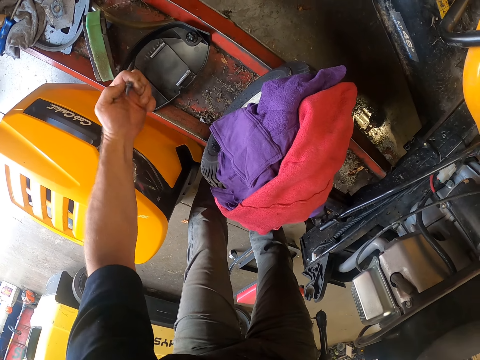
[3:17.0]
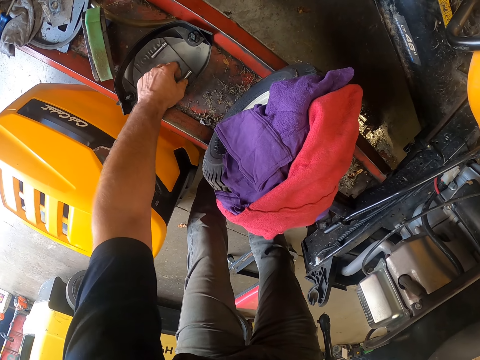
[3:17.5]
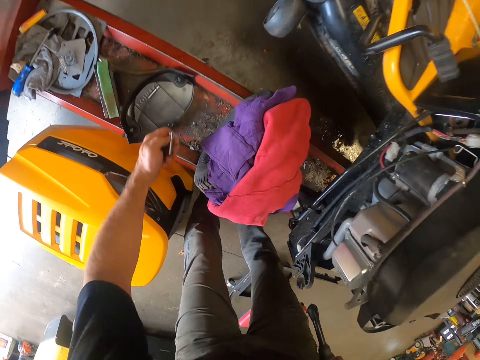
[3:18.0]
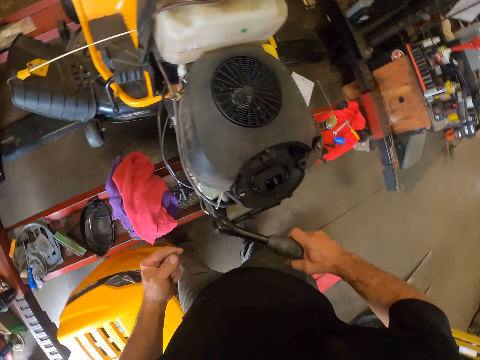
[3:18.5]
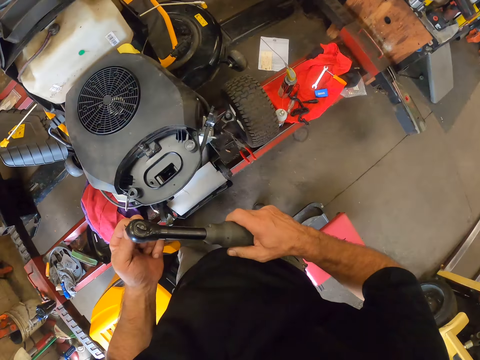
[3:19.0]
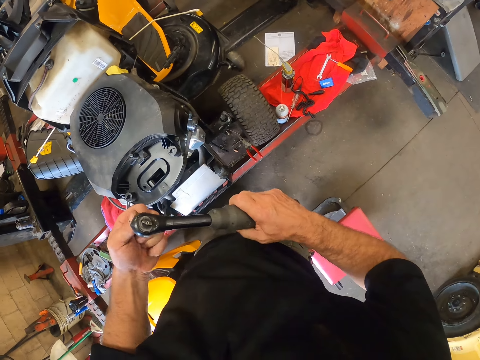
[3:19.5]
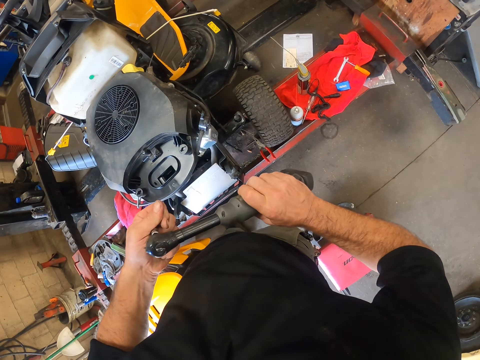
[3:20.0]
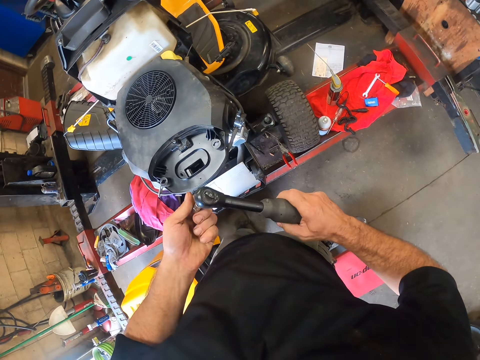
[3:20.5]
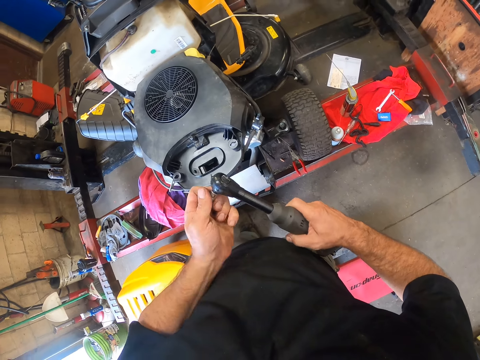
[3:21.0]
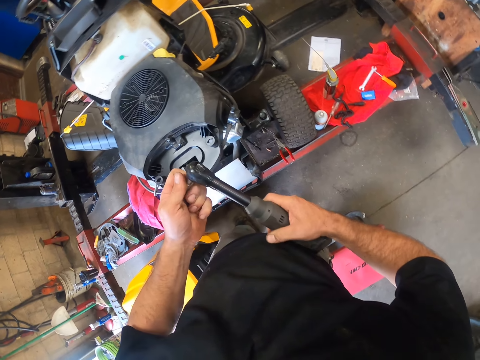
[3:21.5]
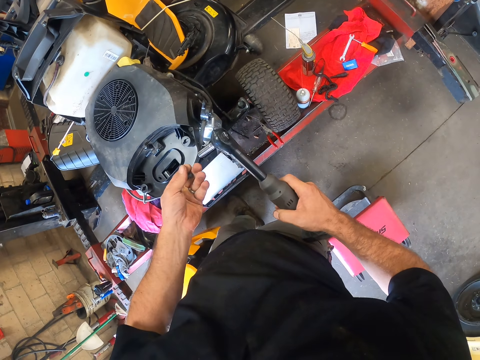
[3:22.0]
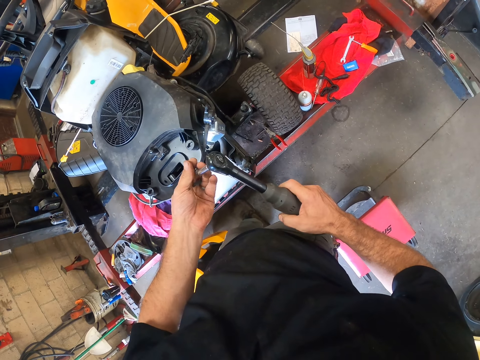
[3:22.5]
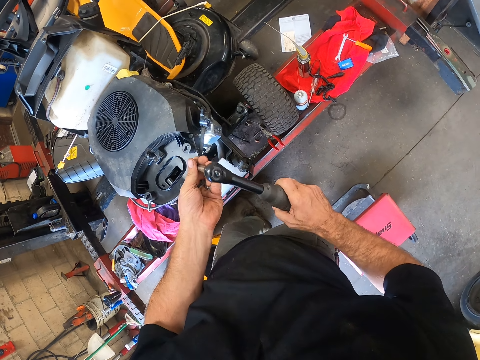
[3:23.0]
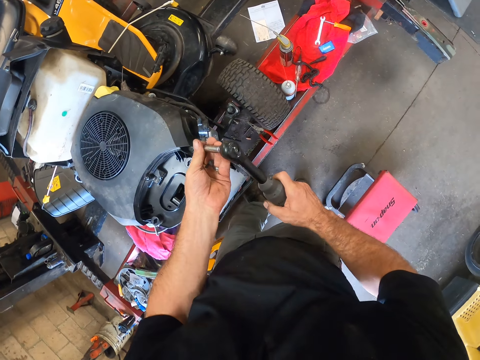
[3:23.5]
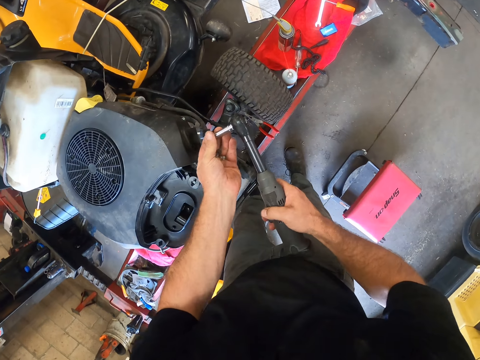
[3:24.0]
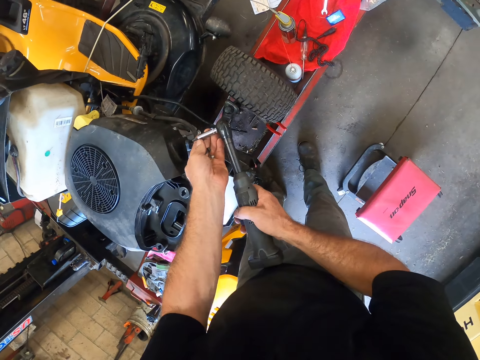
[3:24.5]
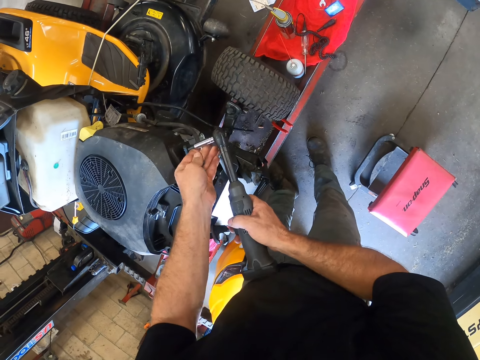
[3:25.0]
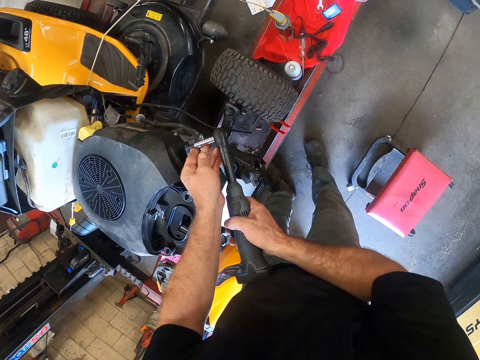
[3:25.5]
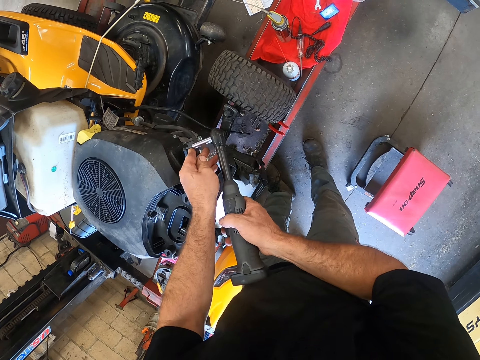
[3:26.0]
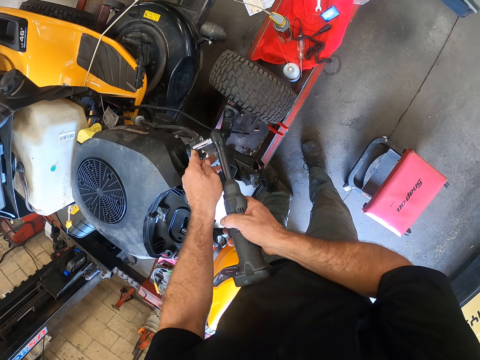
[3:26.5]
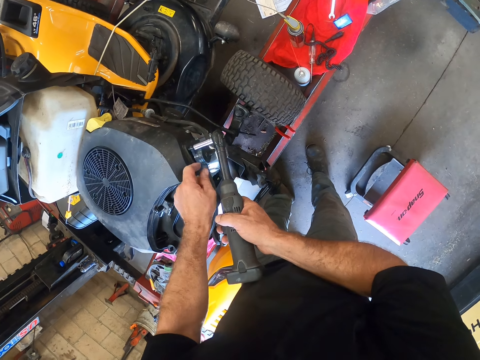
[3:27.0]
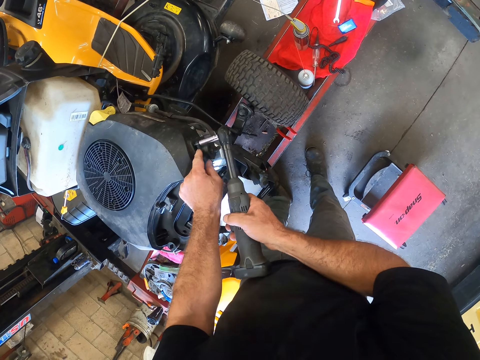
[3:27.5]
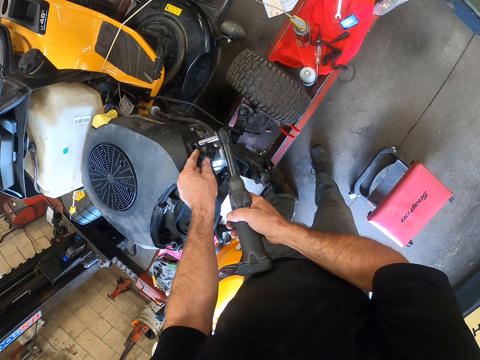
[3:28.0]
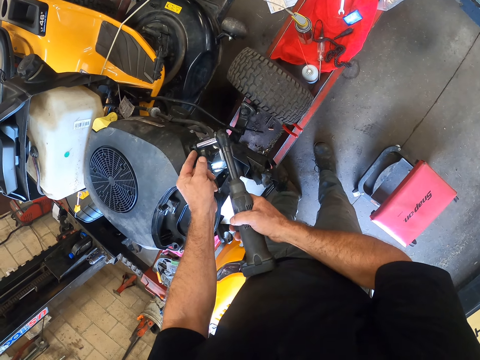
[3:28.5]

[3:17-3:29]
The camera wearer picks up another drill bit from the black cover. He attaches the drill bit to the hand drilling machine. He puts the bolt in the bolt tighter. He places a screw at the tip of the drilling machine. He inserts the screw to the mower with the hand drilling machine.

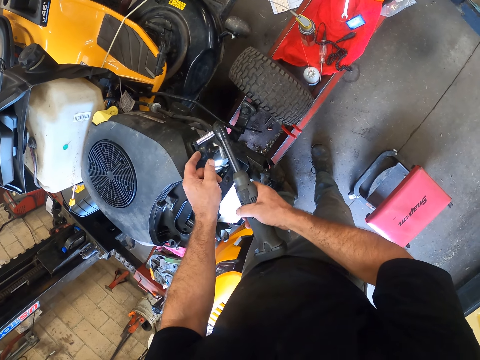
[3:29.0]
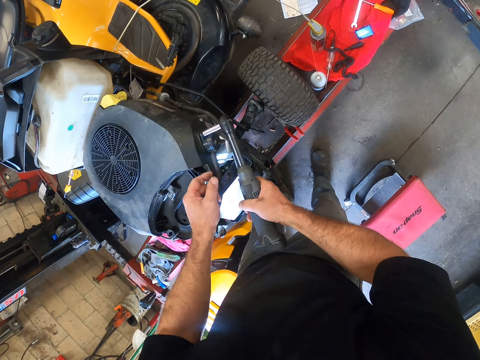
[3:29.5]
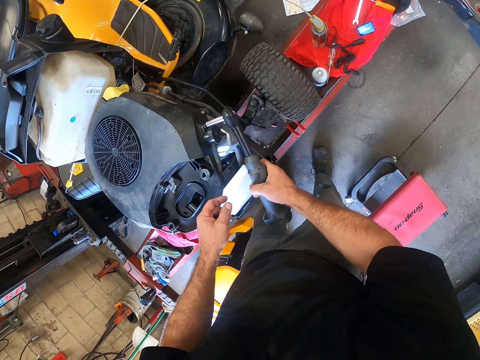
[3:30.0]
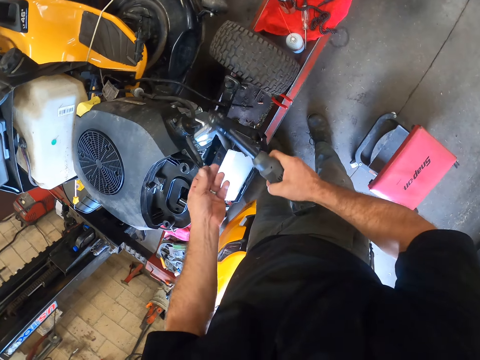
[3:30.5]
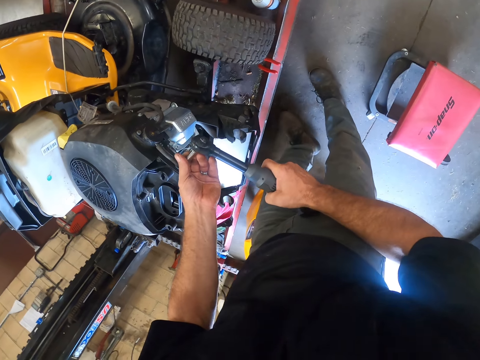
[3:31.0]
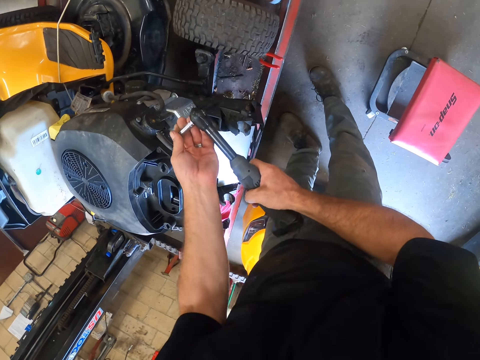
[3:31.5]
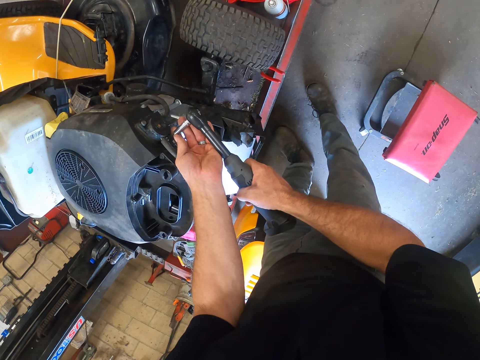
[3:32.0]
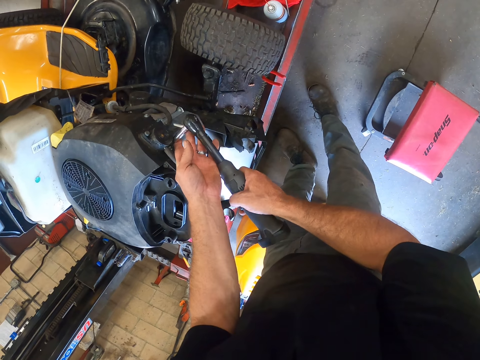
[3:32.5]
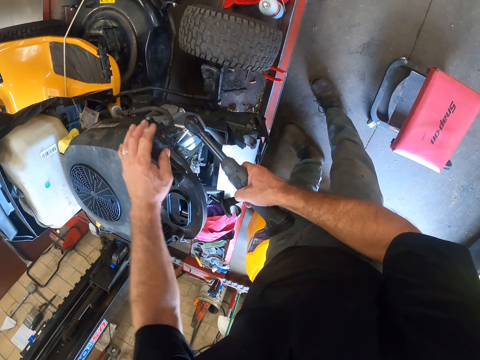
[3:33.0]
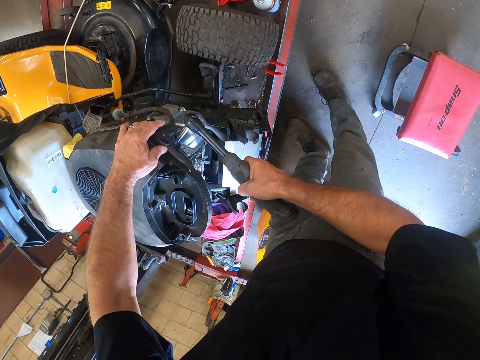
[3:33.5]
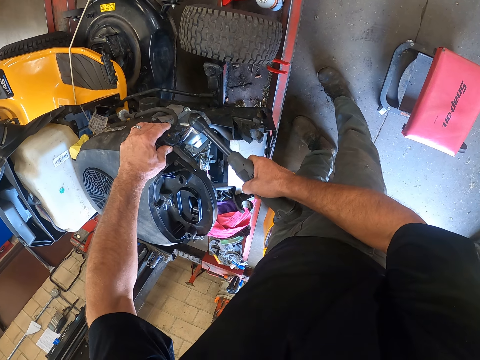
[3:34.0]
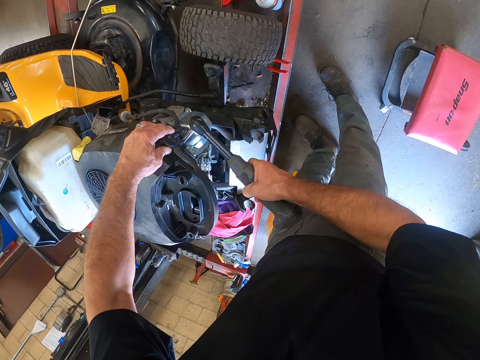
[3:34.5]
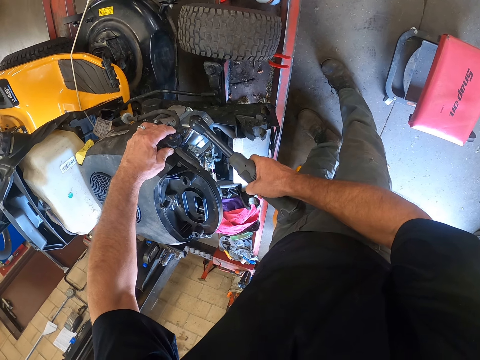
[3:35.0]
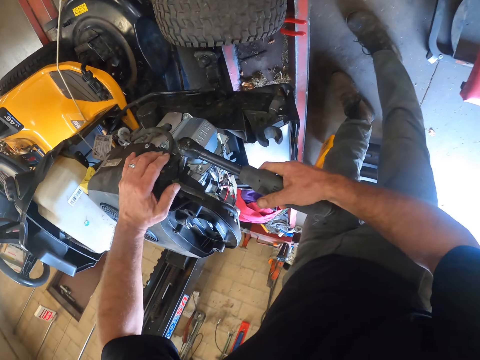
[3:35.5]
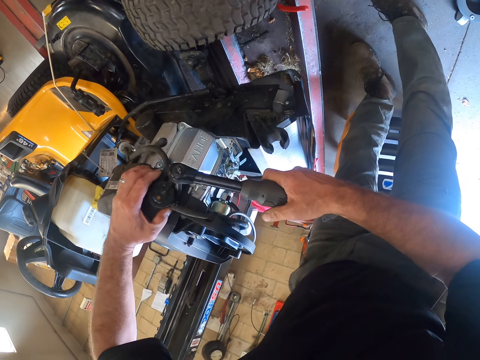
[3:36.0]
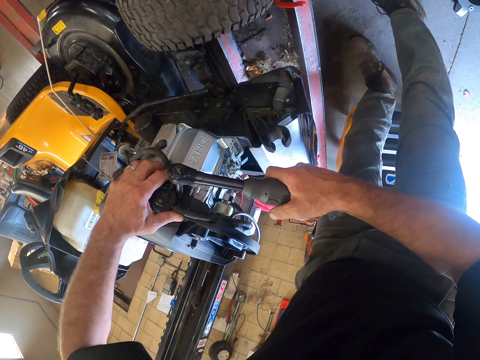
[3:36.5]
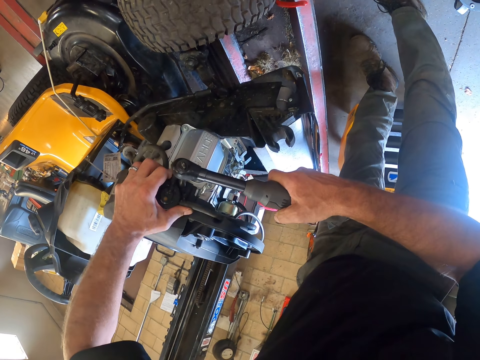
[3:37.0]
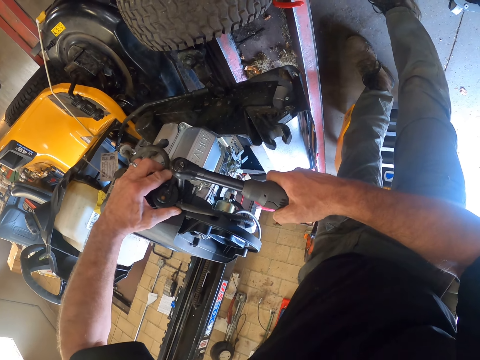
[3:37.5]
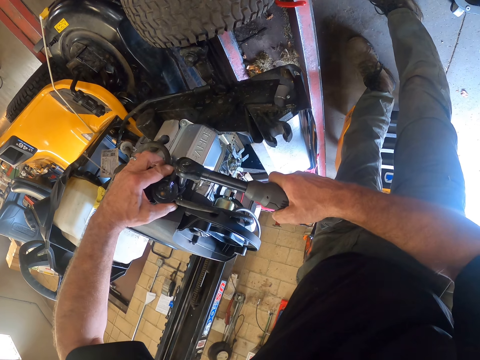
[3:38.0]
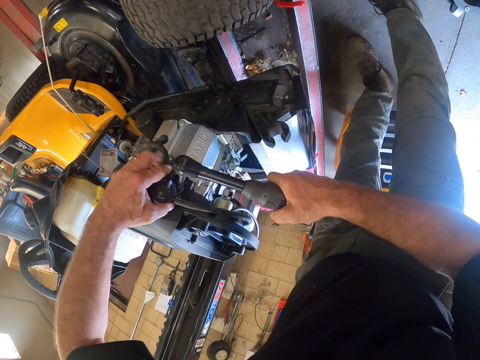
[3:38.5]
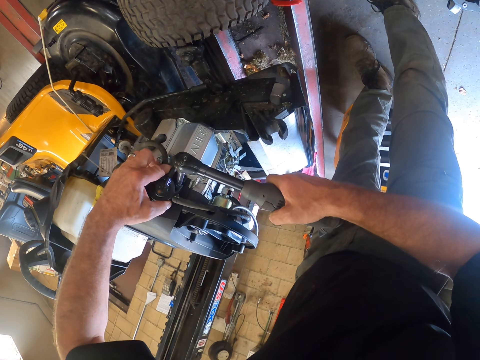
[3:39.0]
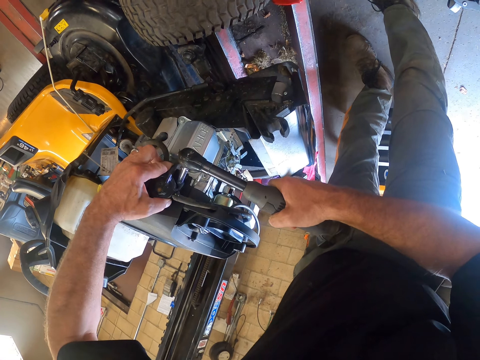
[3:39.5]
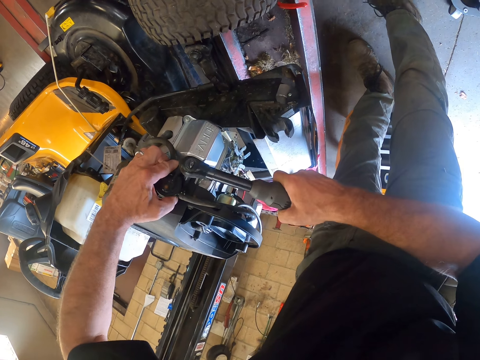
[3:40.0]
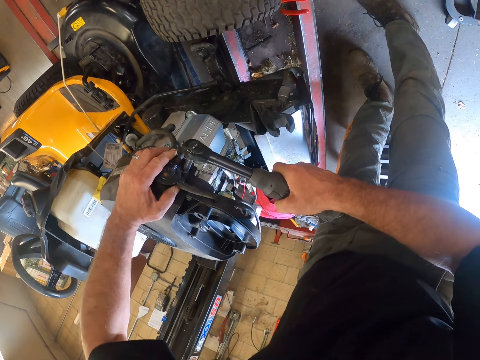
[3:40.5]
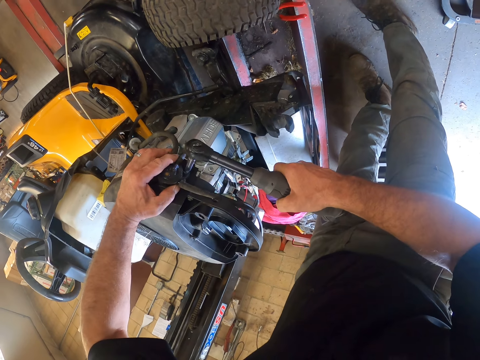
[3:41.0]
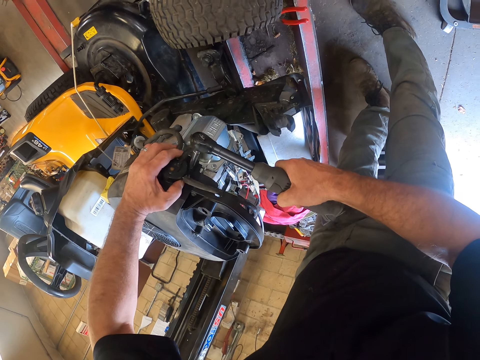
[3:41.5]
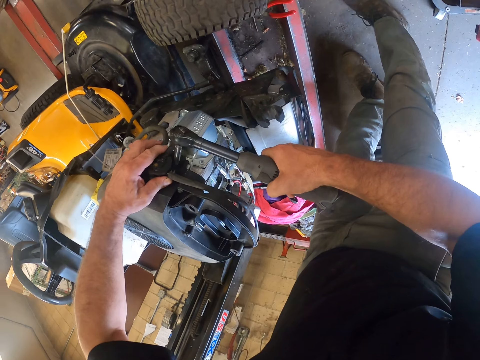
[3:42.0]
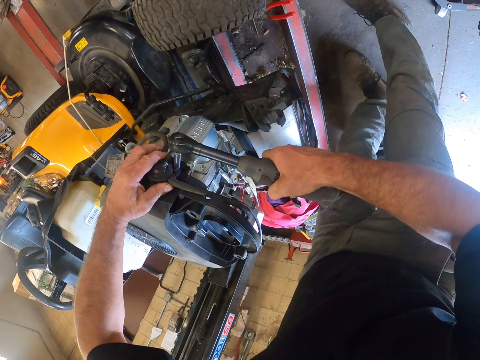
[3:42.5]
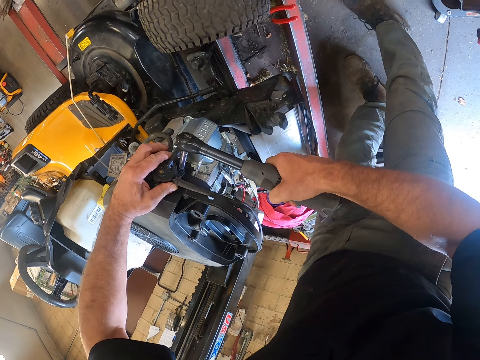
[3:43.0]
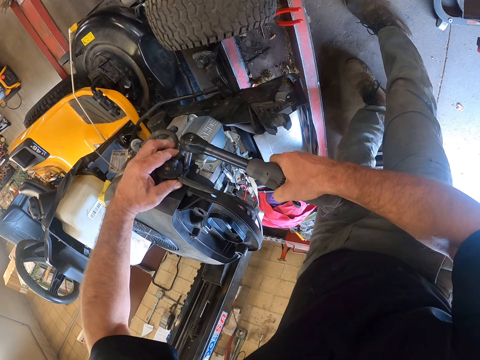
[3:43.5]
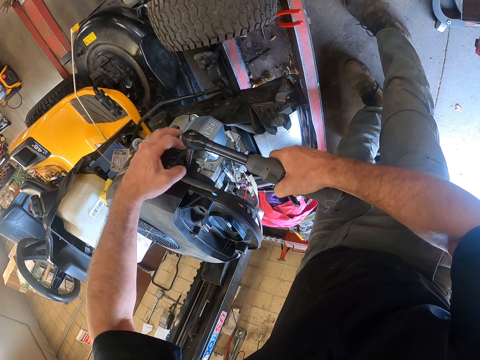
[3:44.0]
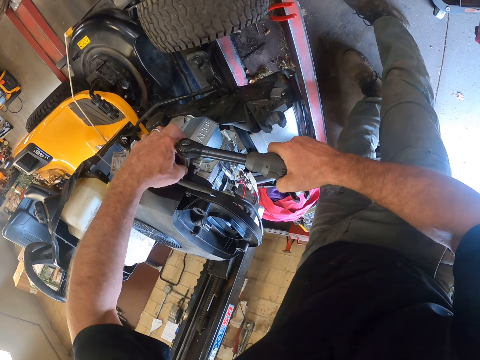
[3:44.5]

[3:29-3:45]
The camera wearer drills the screw into the mower with the hand drill machine. He places another screw at the tip of the drilling machine. He holds the mower with his left hand. He drills the screw into the mower with the hand drill machine. He adjusts the rubber cap with his left hand.
